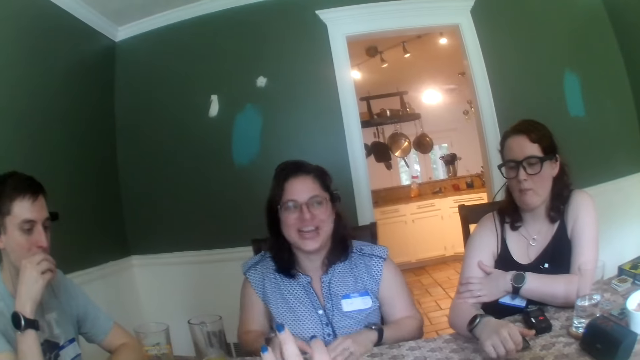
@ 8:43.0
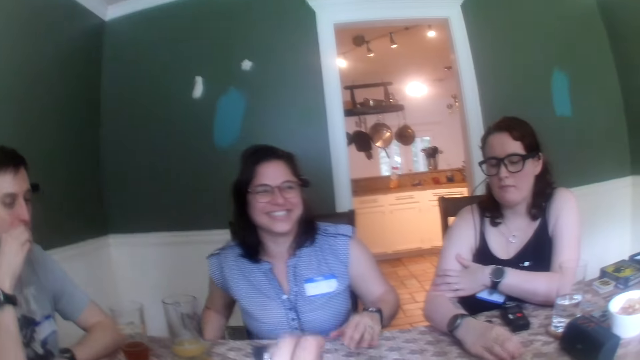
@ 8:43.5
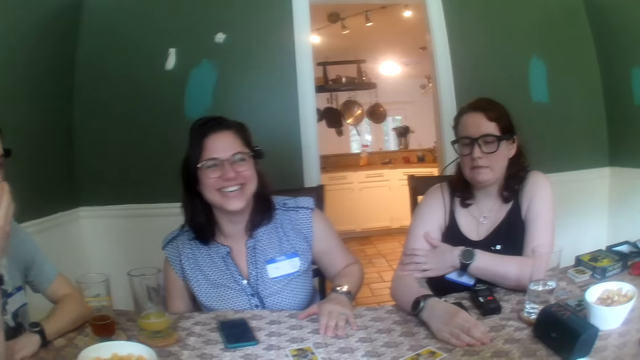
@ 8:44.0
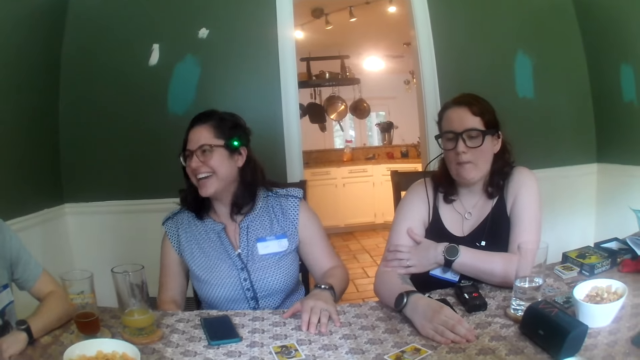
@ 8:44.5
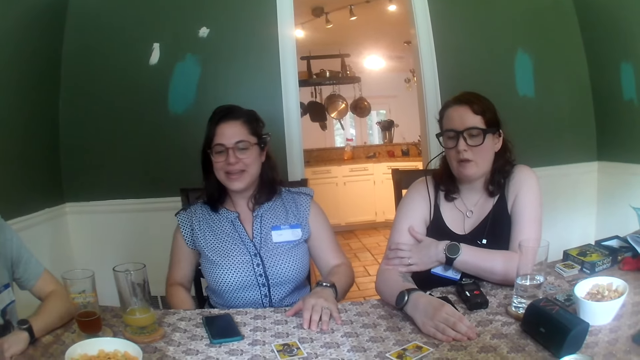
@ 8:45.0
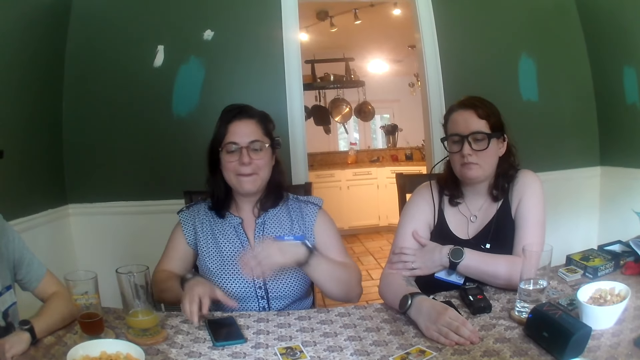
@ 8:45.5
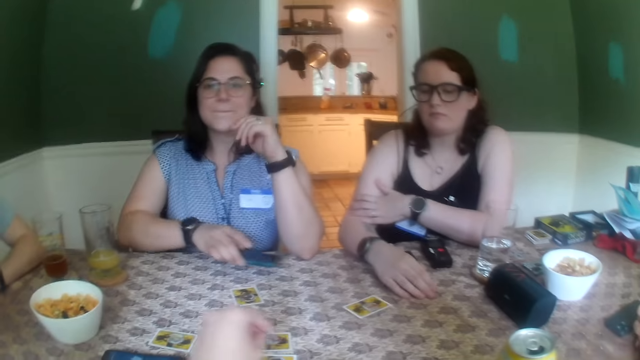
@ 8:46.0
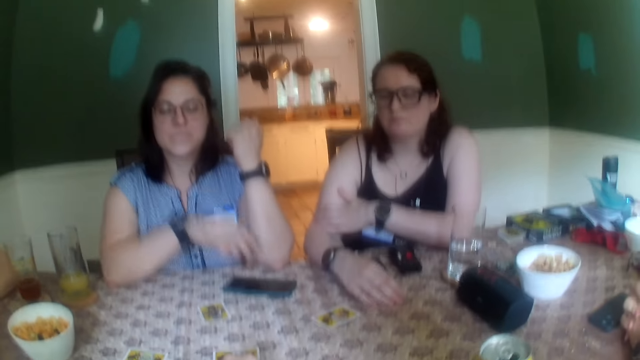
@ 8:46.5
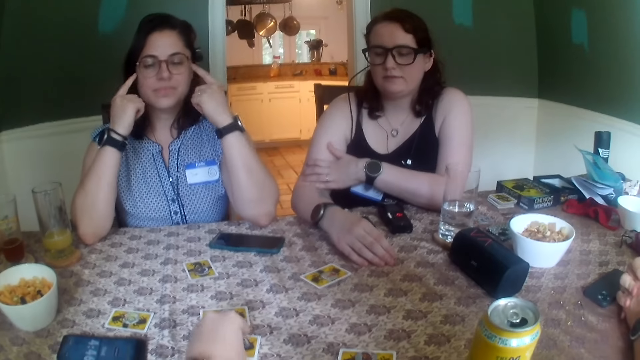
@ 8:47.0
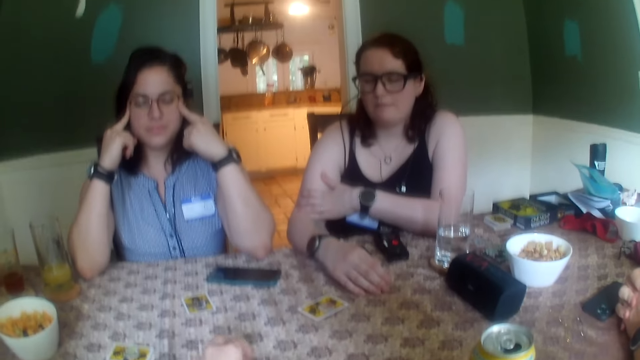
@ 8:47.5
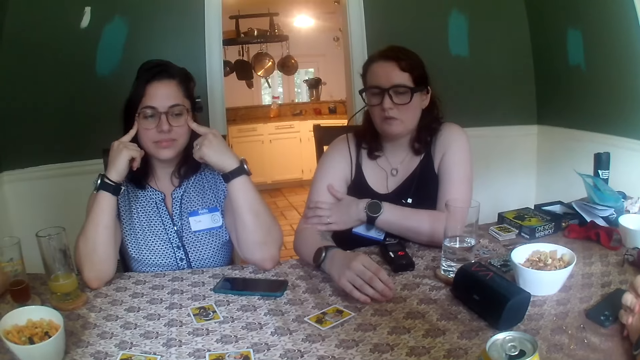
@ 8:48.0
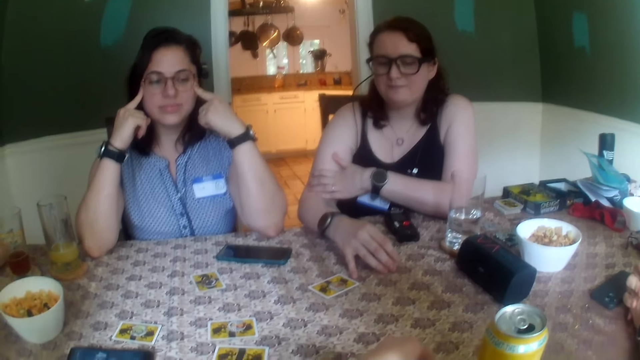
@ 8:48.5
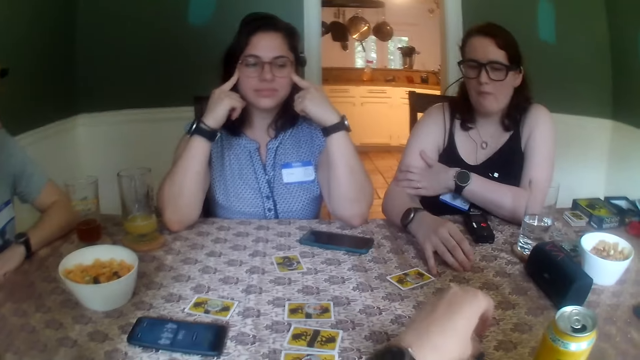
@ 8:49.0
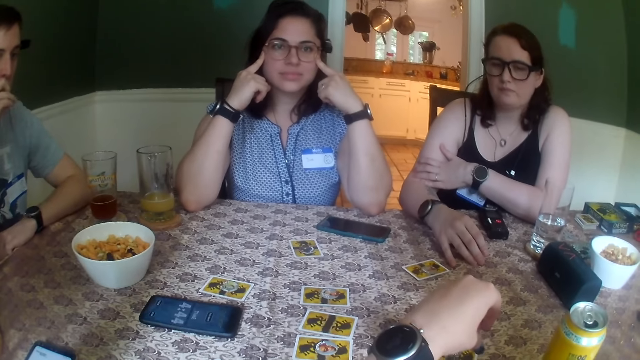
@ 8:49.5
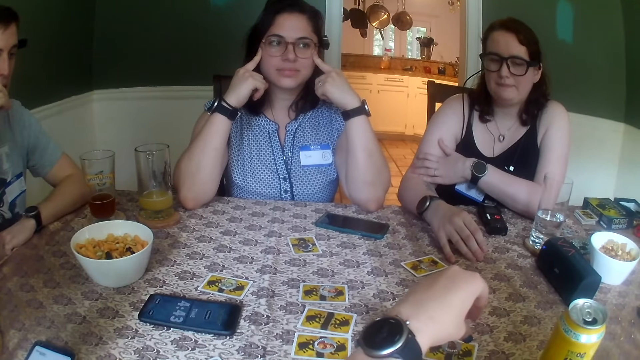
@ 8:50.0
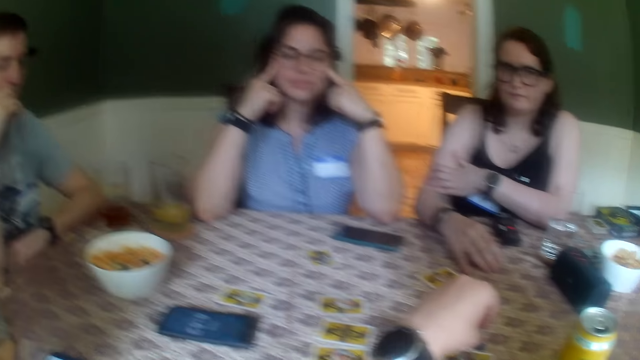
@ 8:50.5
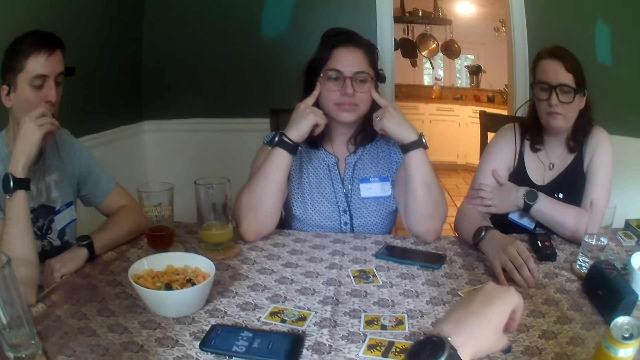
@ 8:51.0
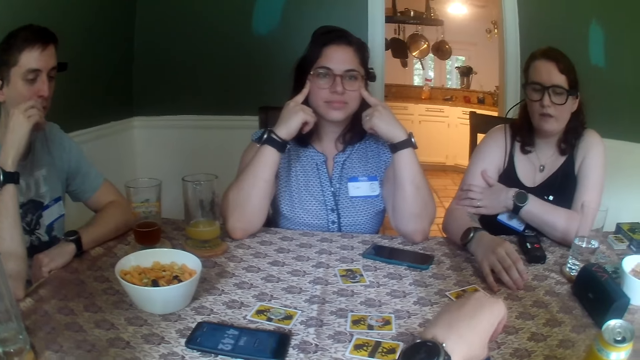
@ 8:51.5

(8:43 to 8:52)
The woman picks up the phone on the table with her right hand. The woman drops the phone in her right hand on the table. The camera wearer plays cards.

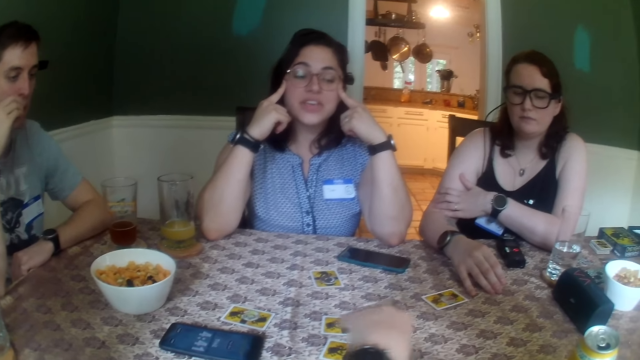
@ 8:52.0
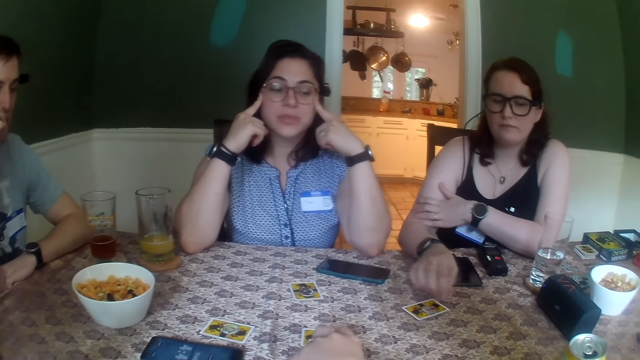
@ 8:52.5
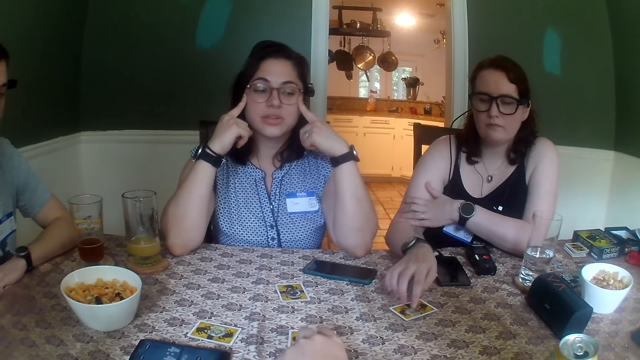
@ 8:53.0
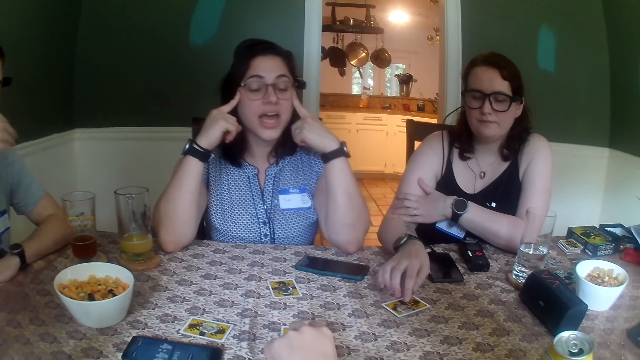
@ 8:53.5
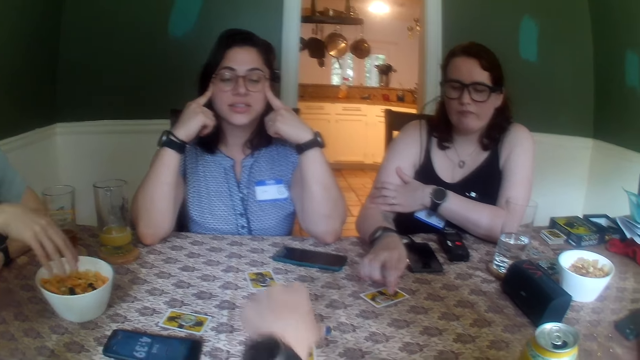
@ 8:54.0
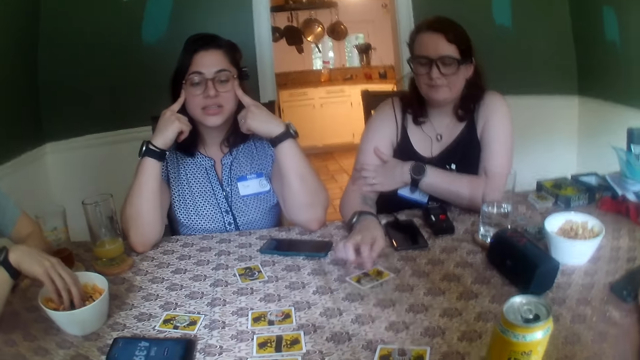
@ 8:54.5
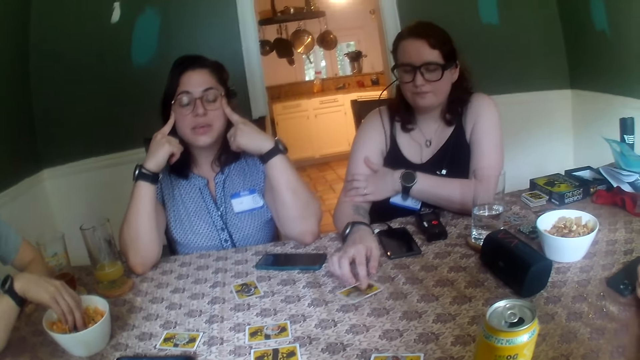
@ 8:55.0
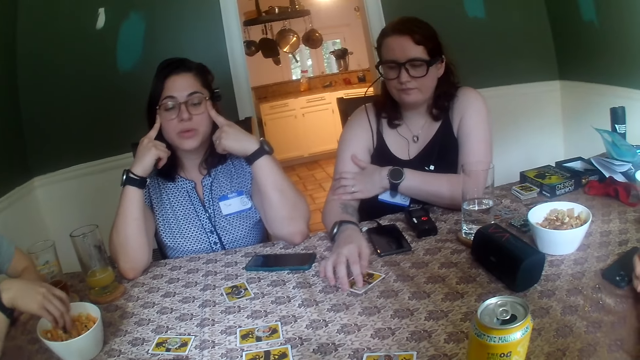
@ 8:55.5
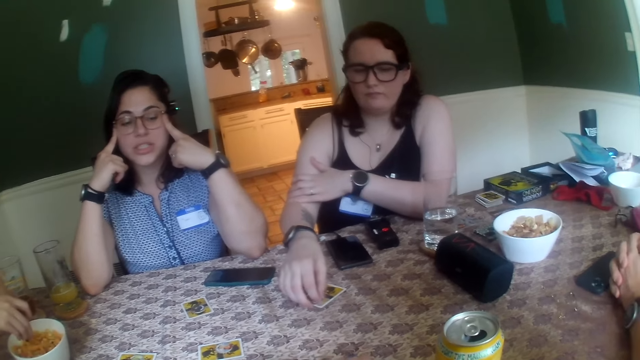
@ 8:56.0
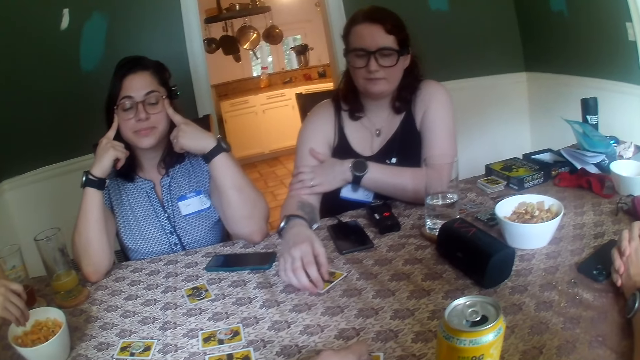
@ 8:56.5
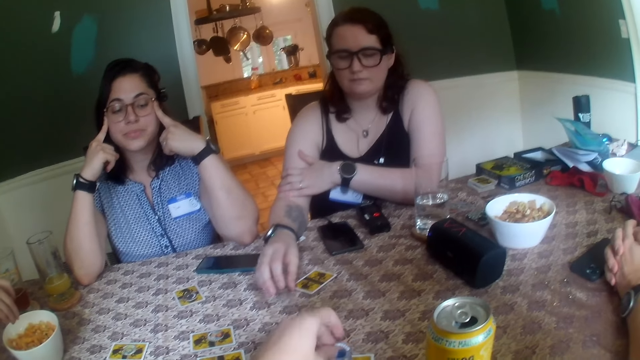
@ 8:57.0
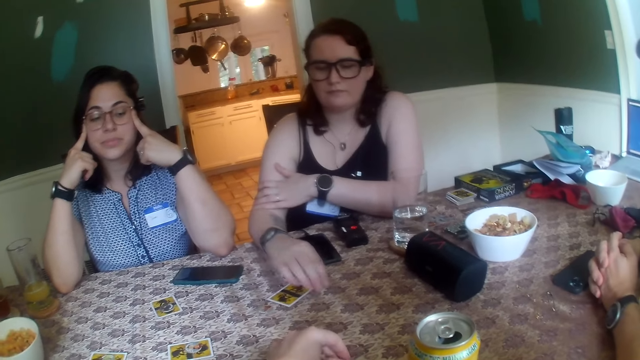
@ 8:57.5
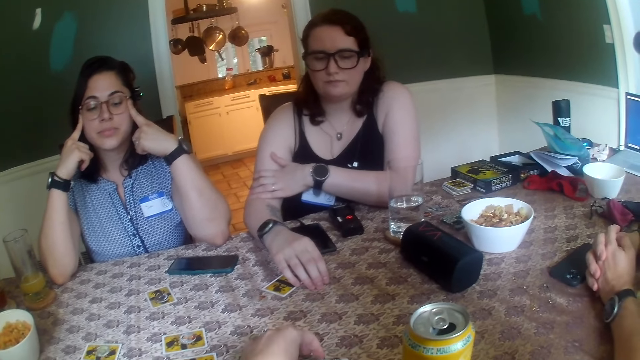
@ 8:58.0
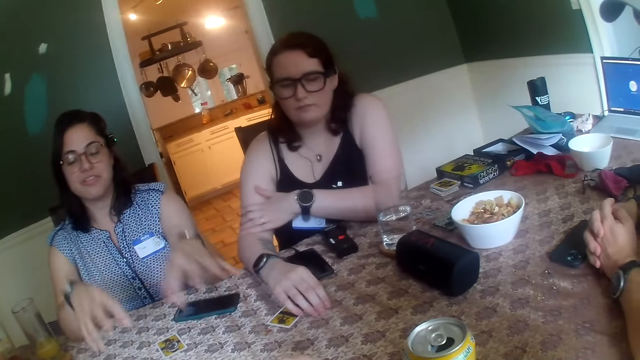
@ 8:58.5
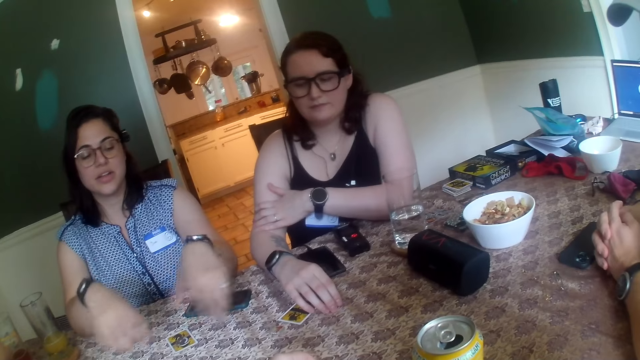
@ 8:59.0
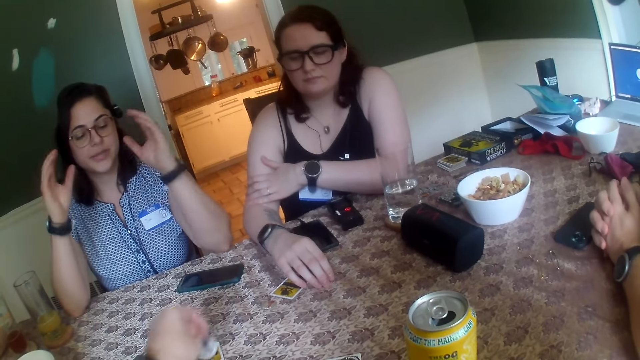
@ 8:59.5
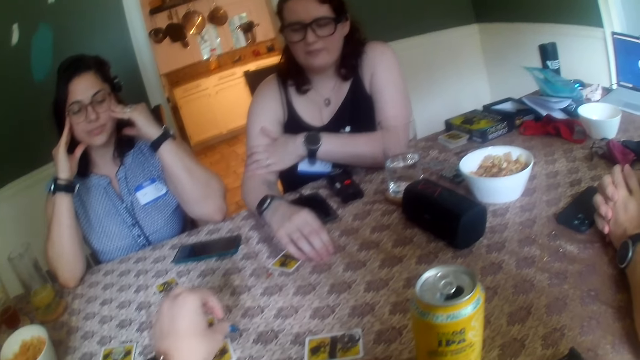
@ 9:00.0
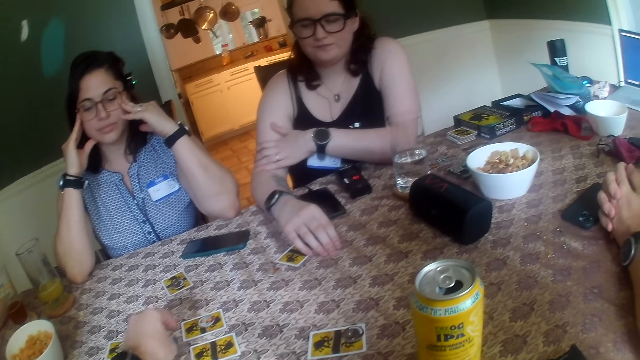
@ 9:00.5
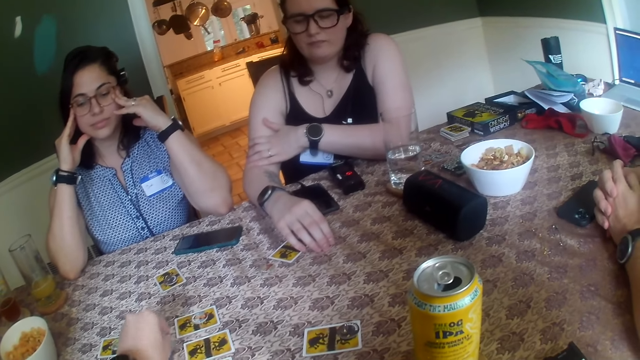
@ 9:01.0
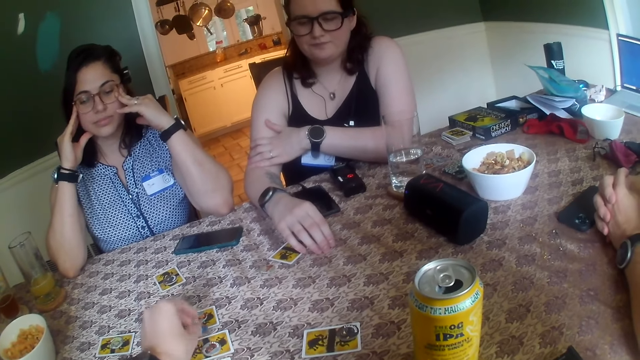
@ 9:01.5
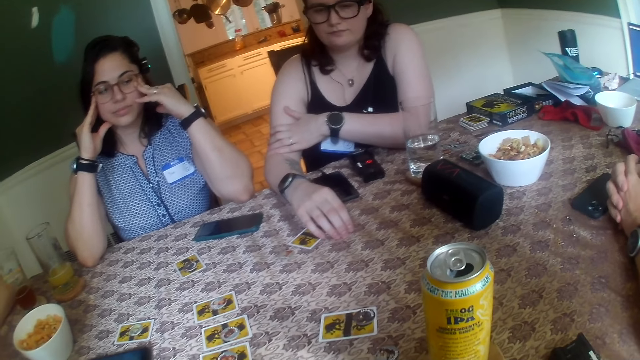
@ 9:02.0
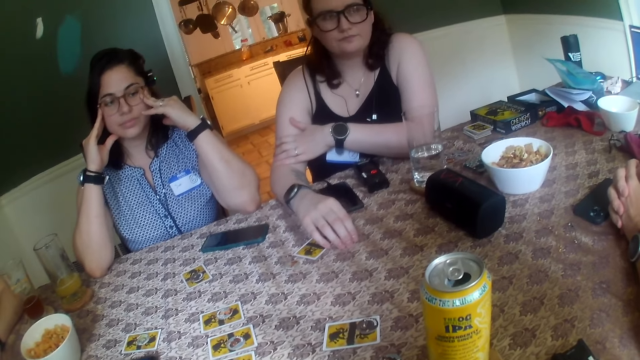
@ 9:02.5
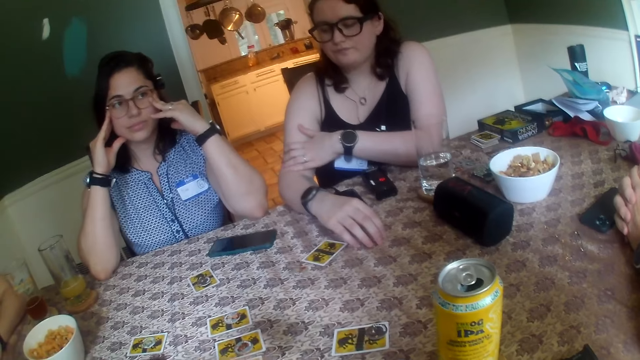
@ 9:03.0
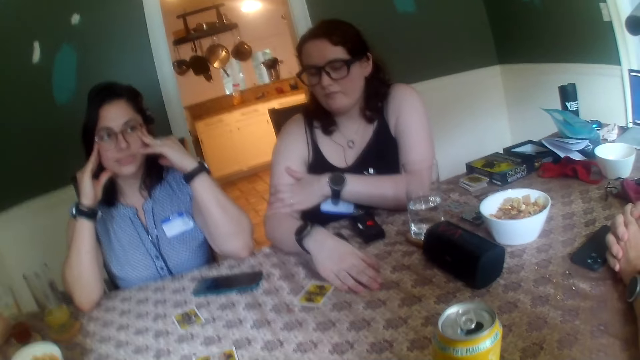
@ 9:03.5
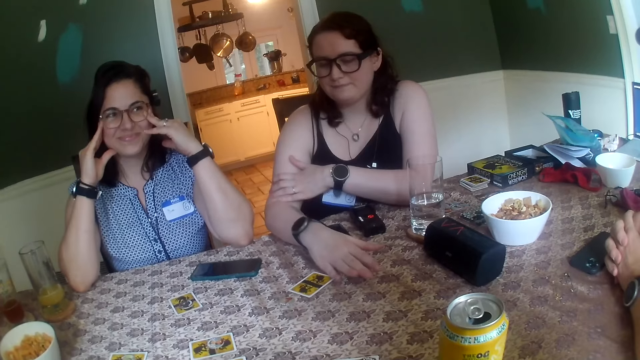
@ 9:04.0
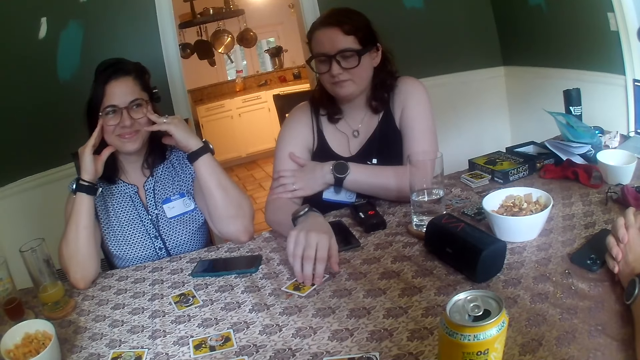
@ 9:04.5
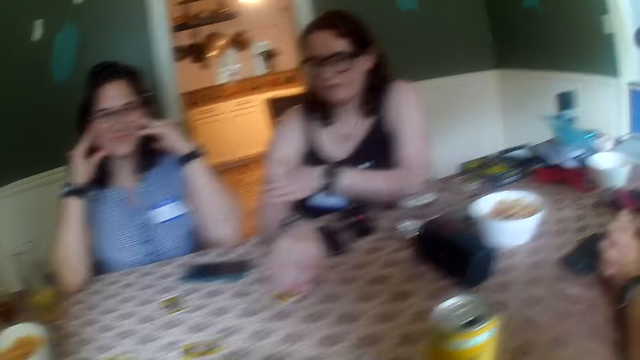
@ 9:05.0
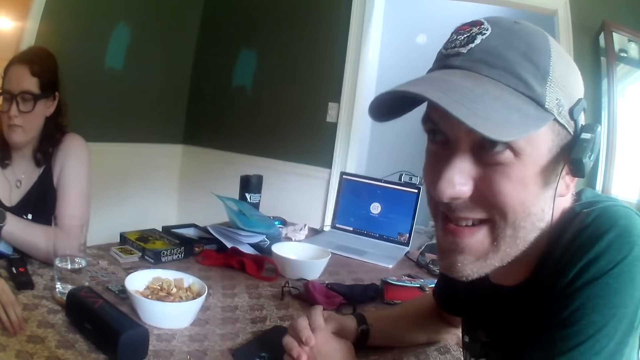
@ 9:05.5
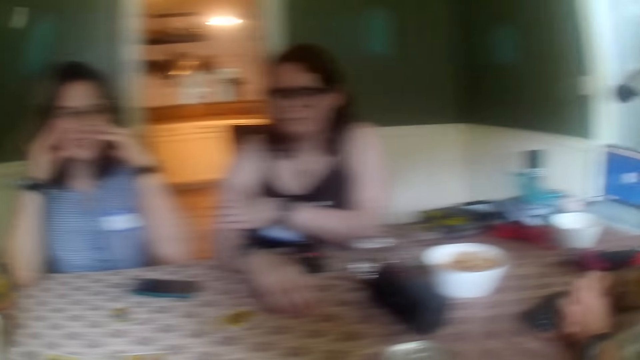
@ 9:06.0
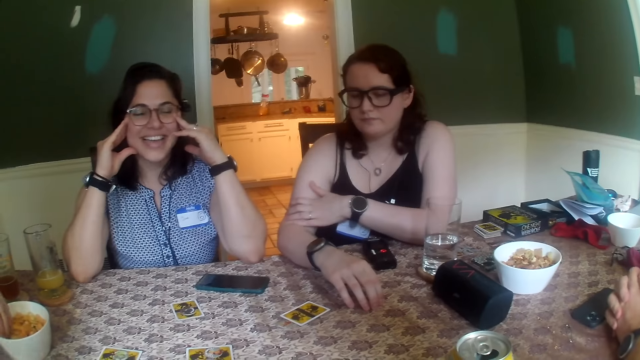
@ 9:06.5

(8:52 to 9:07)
The woman moves the coin on the card with her right hand. The man takes some cheese balls from the white bowl on the table with his right hand. The woman moves the card on the table with her right hand. The woman picks up the coin from the card on the table with her right hand. The woman drops the coin in her right hand on the table. The camera wearer drops a coin in her left hand on the card on the table. She picks up the coin from the card on the table with her left hand. She drops the coin in her left hand on the card on the table. The woman moves the card on the table with her right hand.
